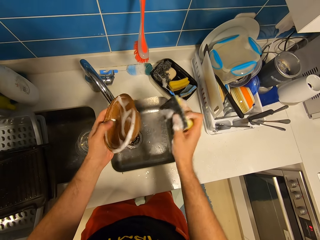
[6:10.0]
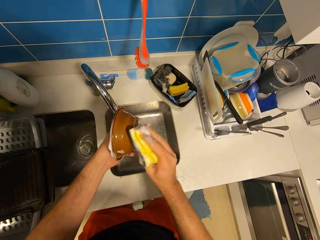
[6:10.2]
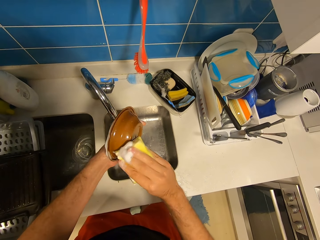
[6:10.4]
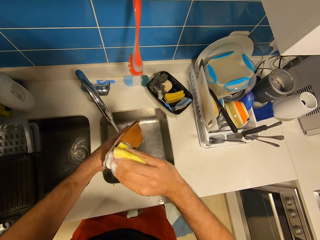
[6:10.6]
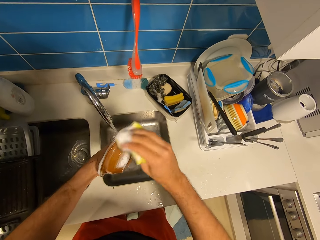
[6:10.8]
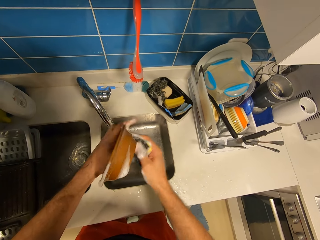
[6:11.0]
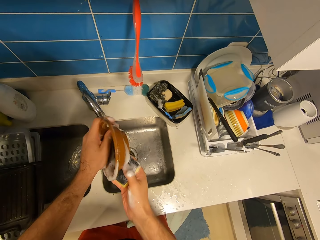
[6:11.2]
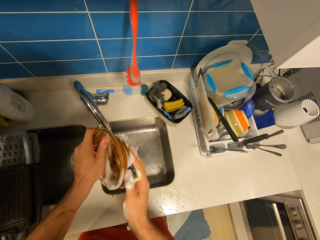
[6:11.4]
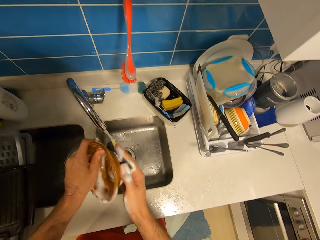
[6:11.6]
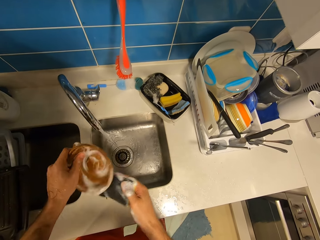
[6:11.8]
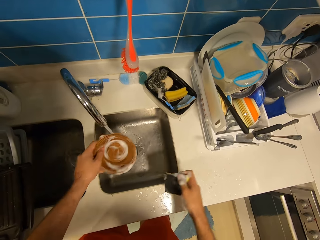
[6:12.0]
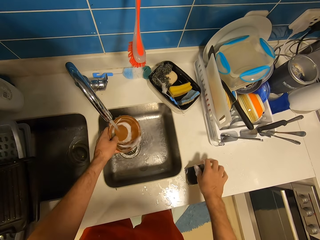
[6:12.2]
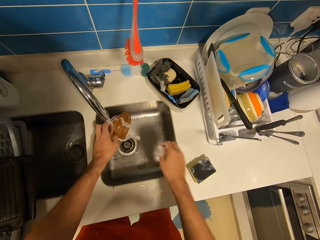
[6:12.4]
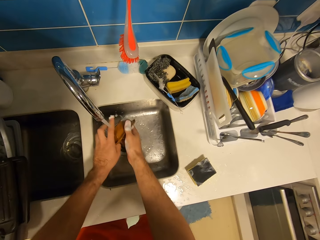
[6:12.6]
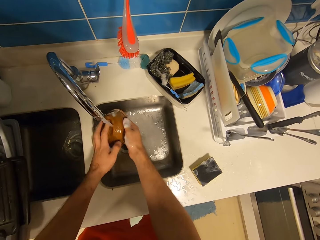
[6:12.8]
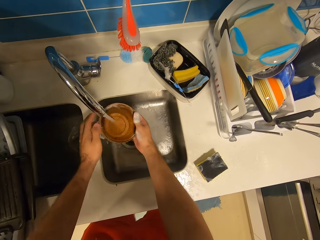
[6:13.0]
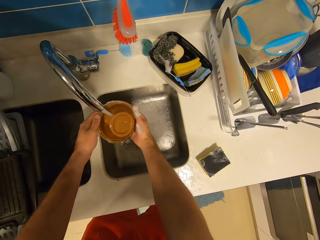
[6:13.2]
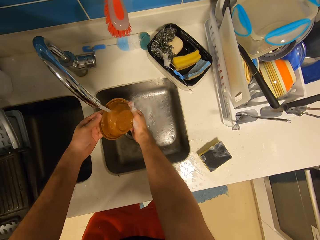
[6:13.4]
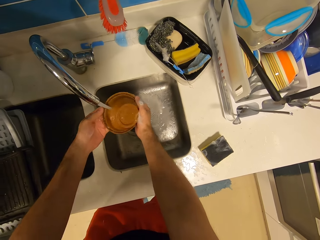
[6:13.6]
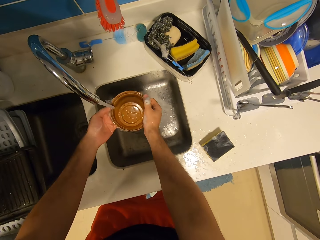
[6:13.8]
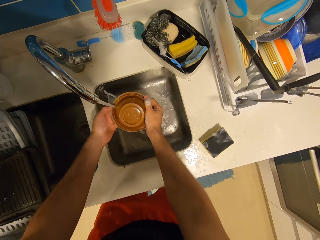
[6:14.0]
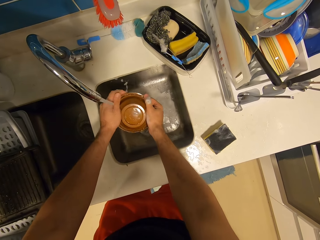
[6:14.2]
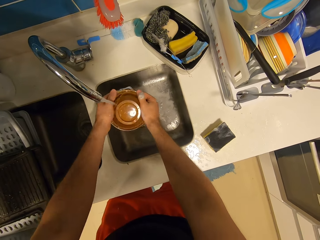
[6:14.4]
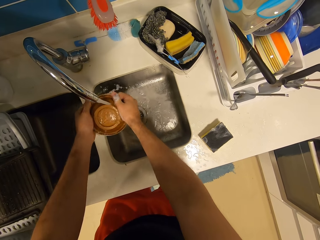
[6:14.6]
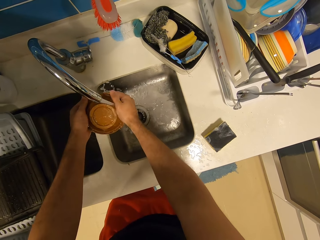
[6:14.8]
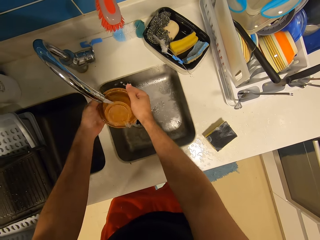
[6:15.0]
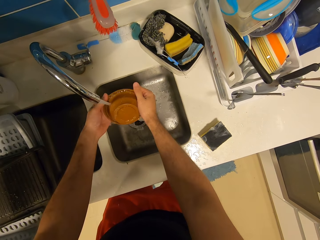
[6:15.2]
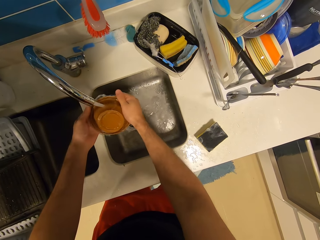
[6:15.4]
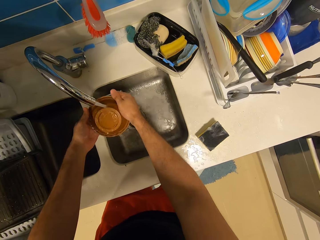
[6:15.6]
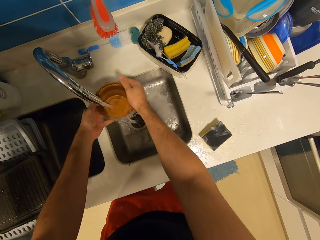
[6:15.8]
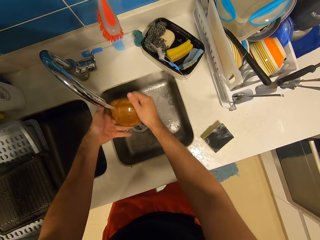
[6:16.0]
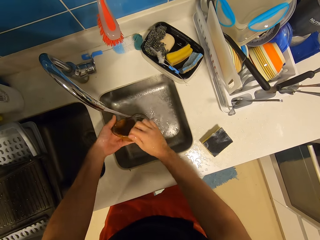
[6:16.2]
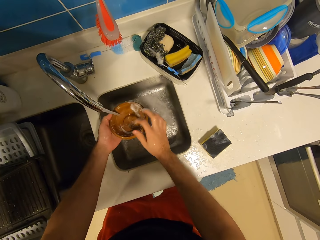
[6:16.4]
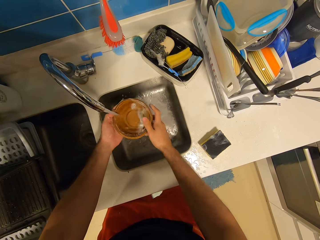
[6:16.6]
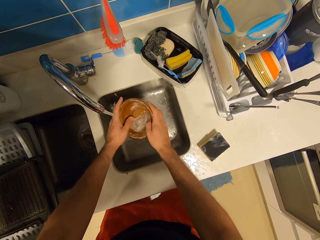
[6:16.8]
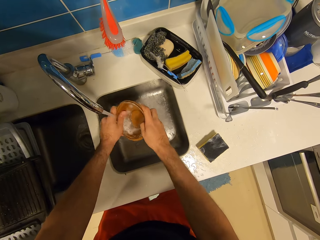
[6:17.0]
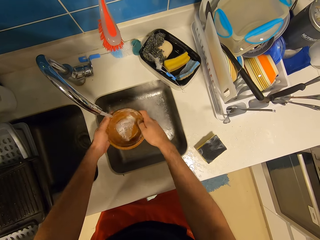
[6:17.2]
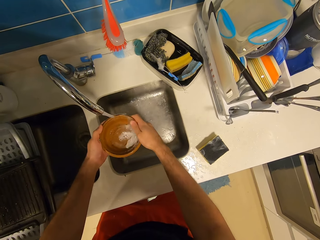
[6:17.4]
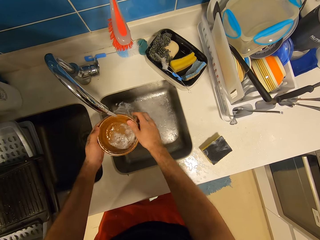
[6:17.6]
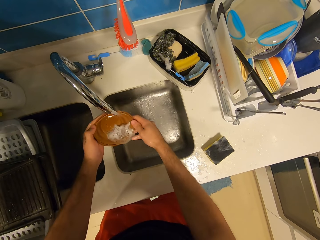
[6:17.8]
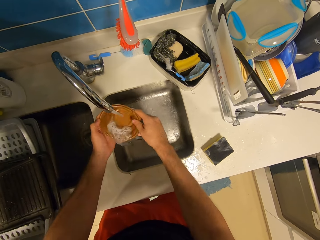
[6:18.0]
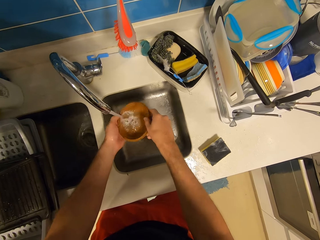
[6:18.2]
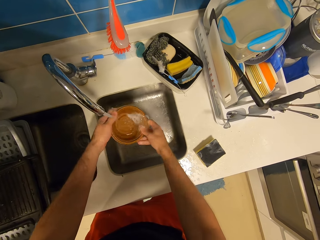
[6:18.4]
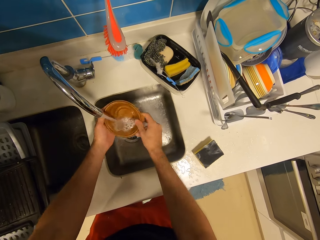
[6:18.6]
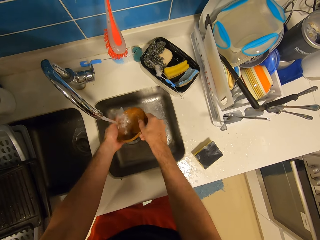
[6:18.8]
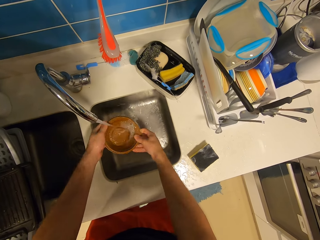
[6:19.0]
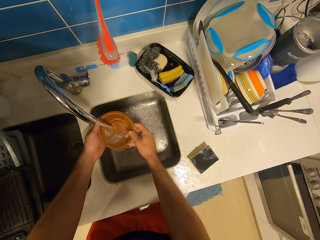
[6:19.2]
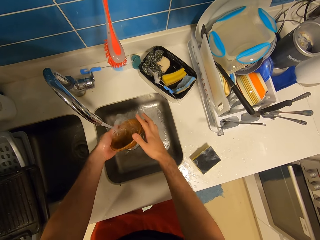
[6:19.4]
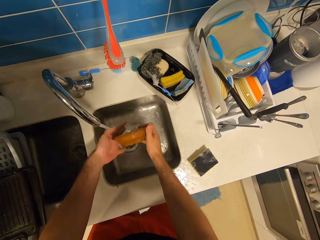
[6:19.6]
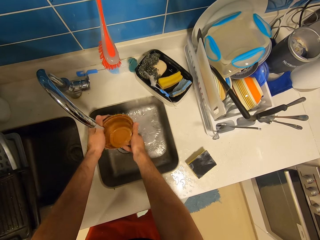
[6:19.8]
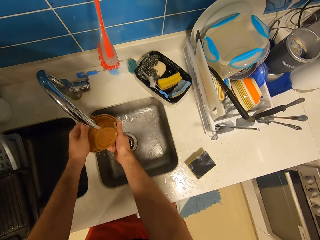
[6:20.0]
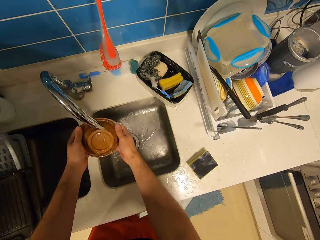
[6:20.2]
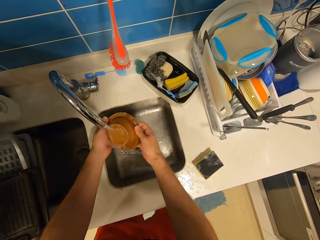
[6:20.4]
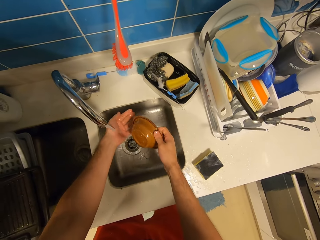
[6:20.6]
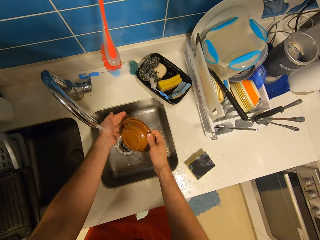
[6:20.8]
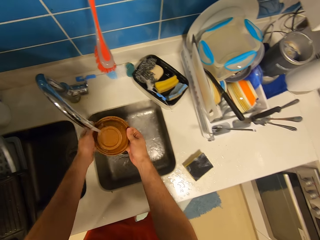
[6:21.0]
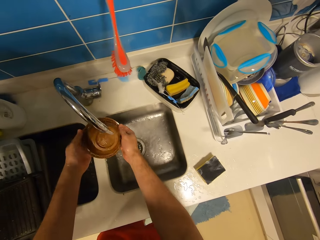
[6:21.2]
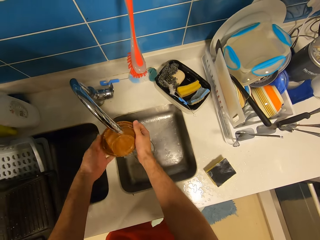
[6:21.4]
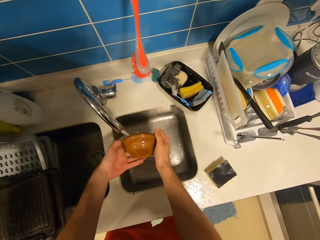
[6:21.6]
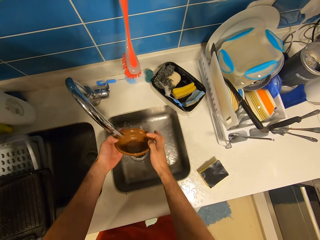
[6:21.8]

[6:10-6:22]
The camera wearer rinses the brown bowl under the tap with both hands.

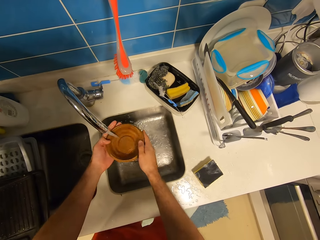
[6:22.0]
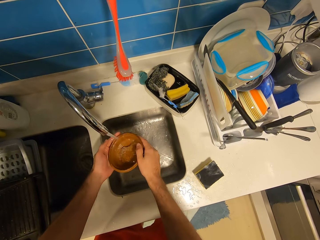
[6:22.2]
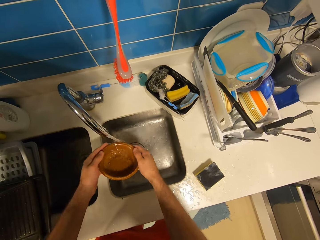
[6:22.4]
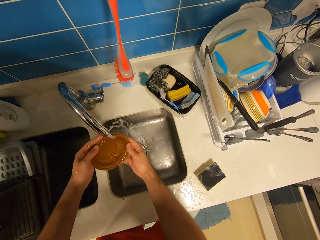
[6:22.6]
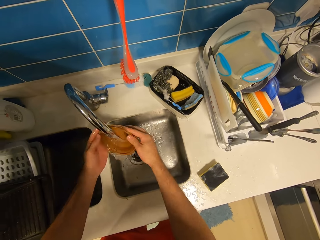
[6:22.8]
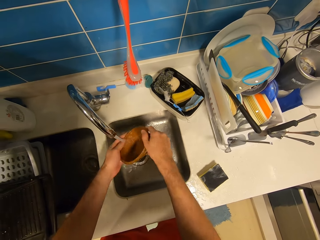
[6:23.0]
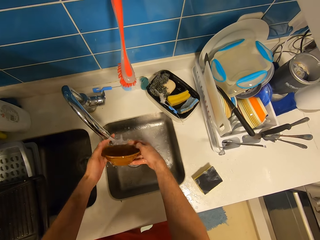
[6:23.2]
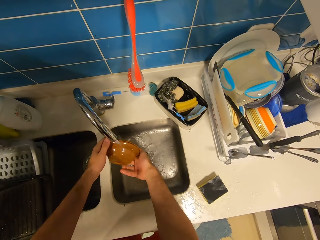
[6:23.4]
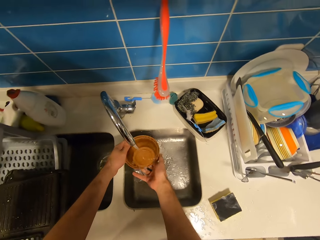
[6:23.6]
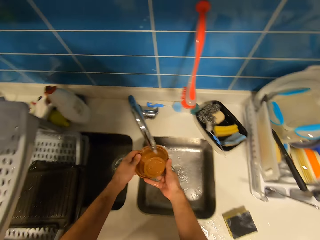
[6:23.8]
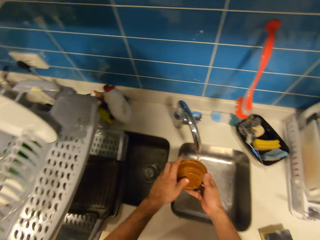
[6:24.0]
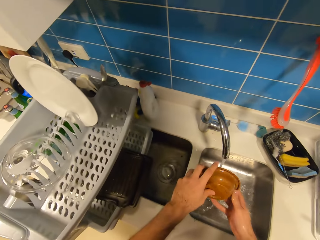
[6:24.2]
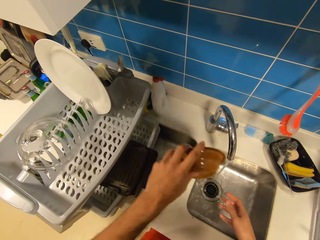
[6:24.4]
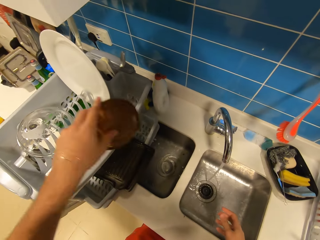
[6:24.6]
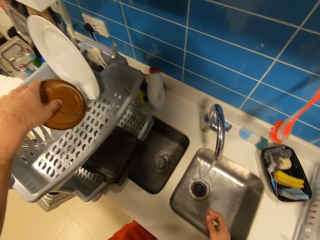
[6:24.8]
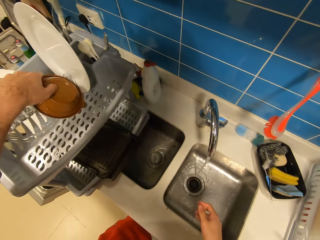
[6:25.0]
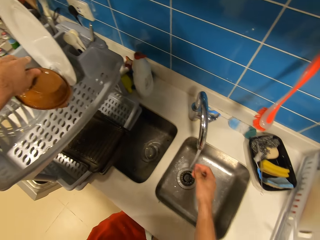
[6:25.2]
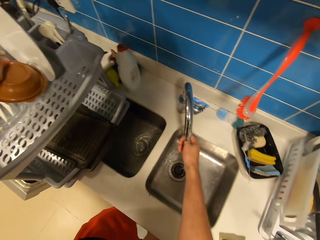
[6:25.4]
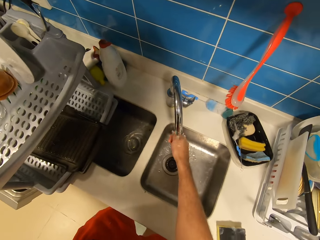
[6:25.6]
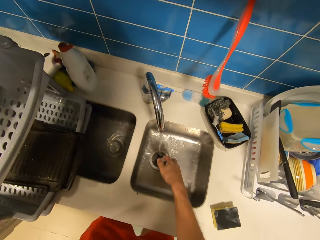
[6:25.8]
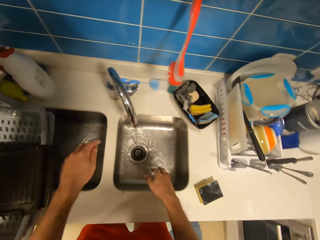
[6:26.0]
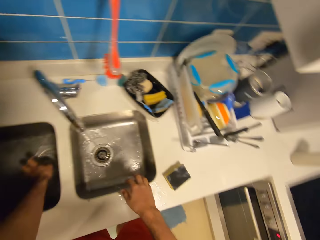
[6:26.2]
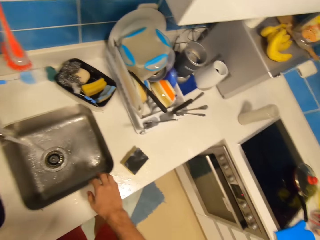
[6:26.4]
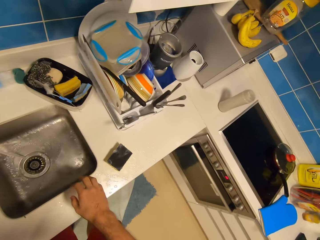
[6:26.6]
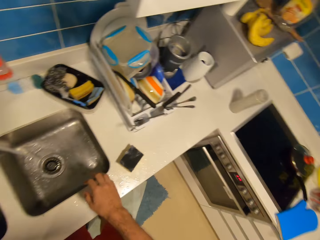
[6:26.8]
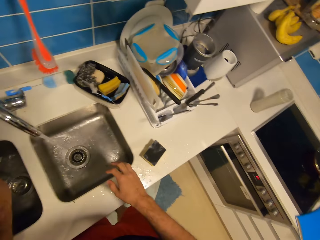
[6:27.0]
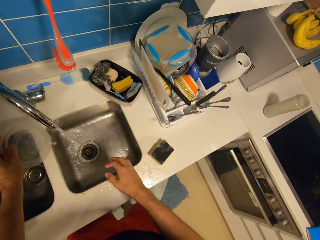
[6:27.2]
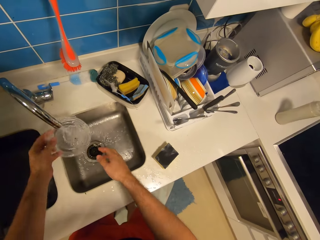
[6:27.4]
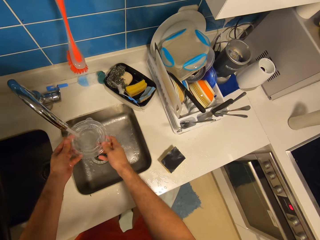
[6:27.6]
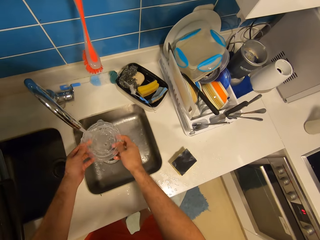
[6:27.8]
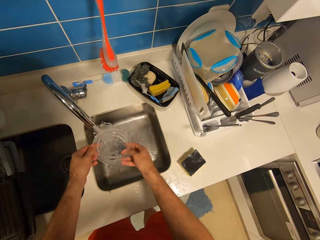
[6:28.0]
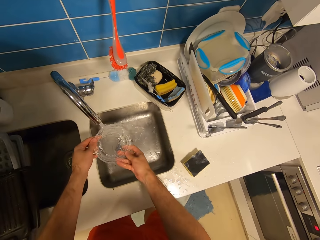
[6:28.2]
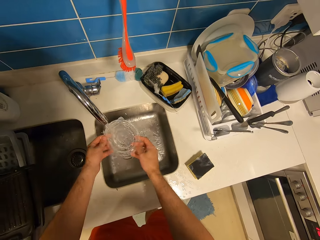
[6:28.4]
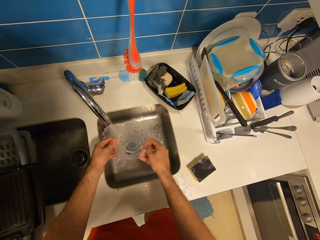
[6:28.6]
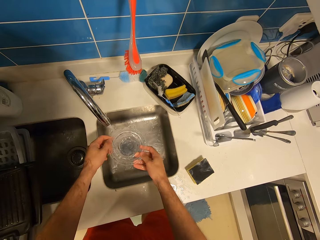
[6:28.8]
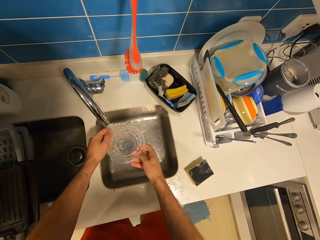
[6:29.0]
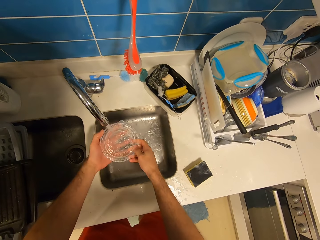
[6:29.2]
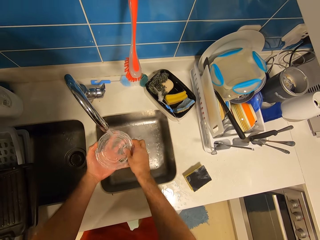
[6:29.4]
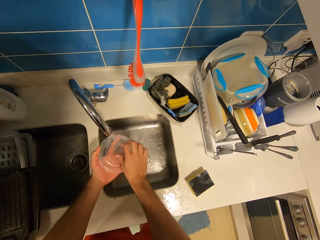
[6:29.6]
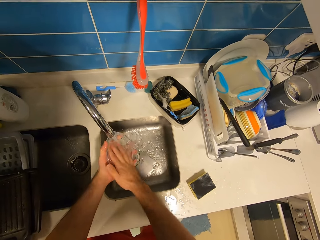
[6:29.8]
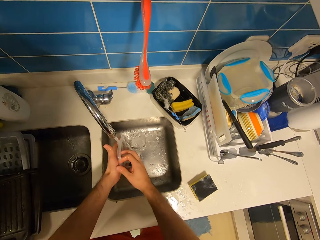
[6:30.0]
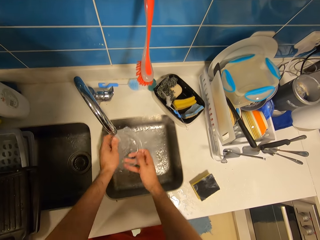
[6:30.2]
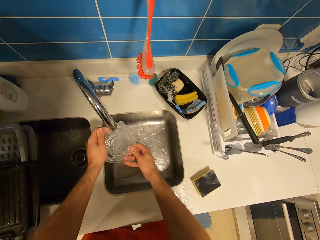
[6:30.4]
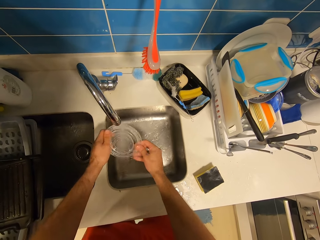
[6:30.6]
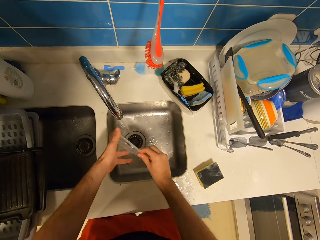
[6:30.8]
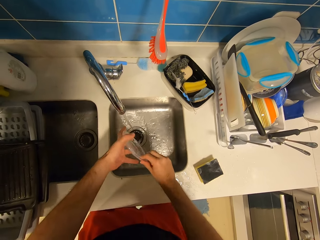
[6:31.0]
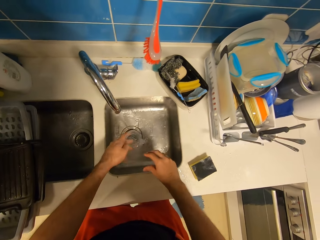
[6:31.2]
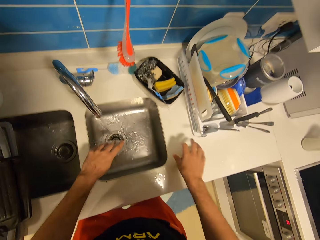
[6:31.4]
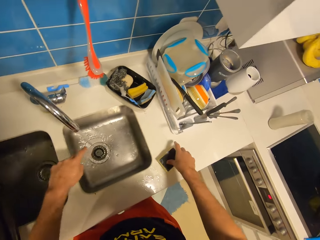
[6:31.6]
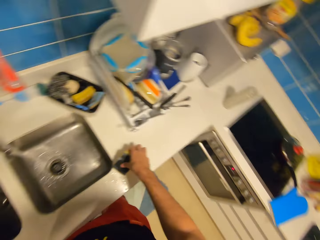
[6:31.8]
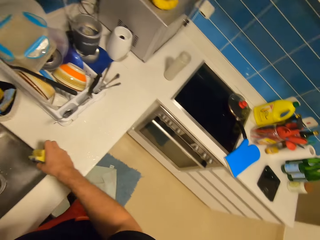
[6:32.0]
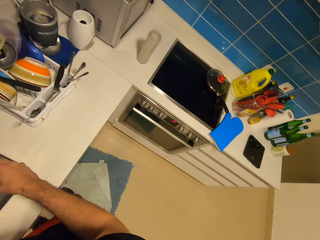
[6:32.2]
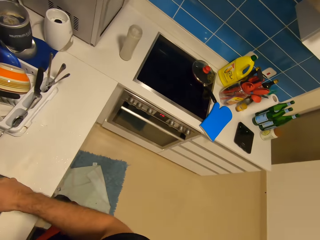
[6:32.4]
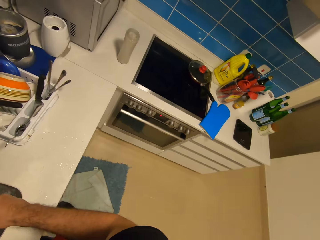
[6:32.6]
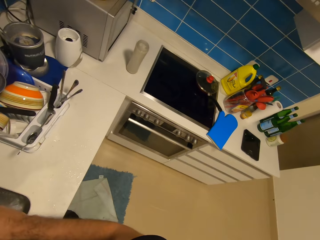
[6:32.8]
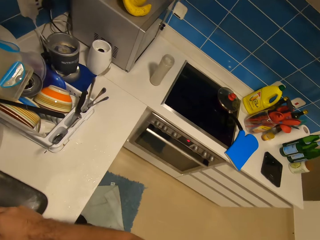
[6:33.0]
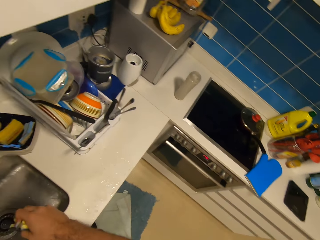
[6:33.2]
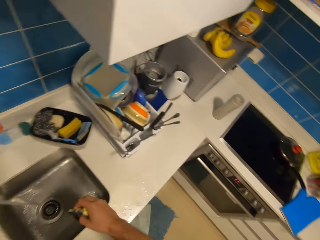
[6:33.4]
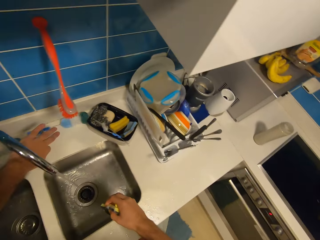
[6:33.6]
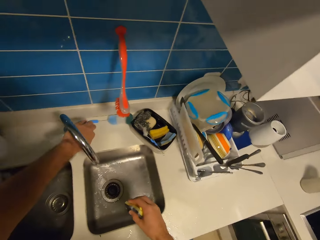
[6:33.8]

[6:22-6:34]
The camera wearer washes a bowl lid. He places the brown bowl on the plate rack with his left hand. He picks up the lid from the kitchen sink with his left hand. He washes the bowl lid again. He rinses the lid under the tap with both hands. He picks up the sponge on the kitchen slab with his right hand. He looks around.
